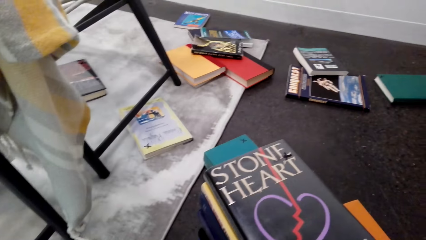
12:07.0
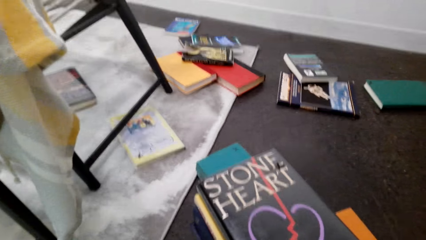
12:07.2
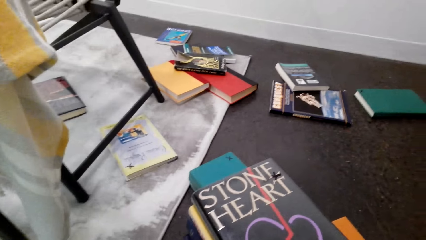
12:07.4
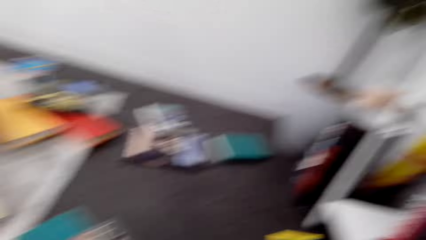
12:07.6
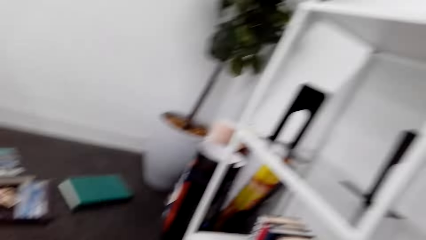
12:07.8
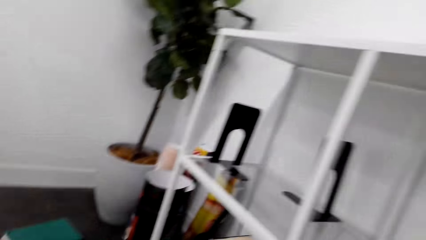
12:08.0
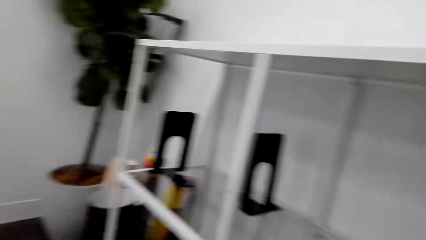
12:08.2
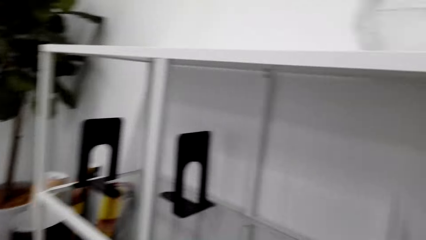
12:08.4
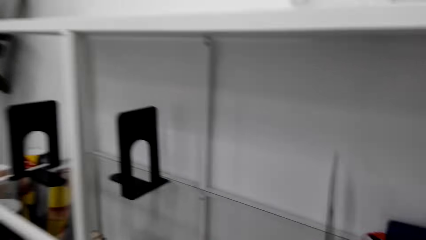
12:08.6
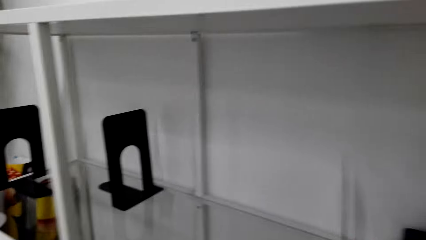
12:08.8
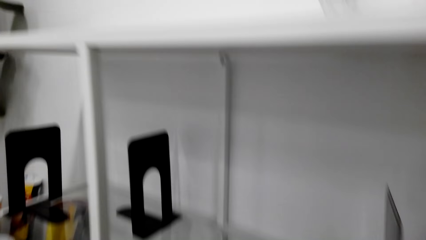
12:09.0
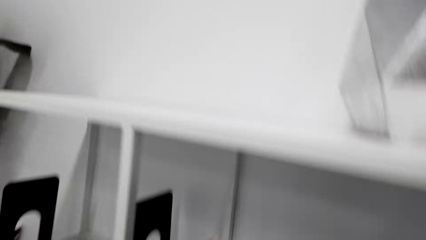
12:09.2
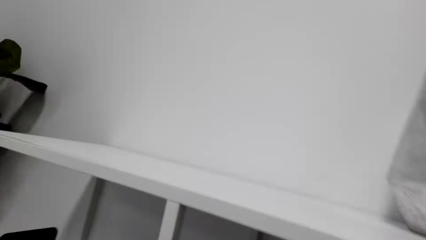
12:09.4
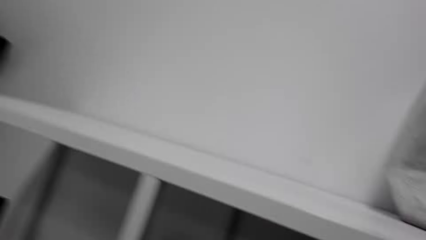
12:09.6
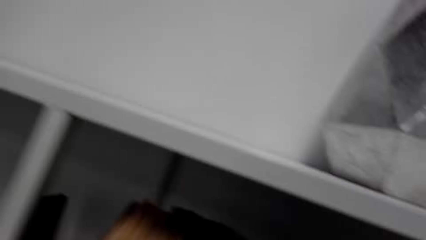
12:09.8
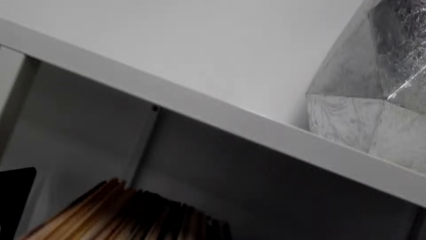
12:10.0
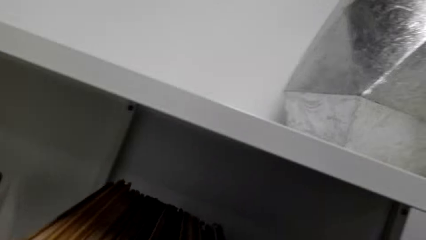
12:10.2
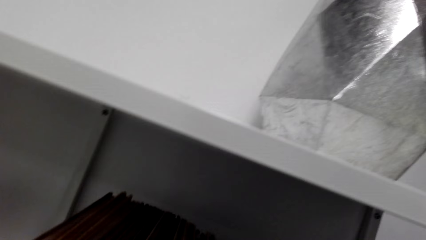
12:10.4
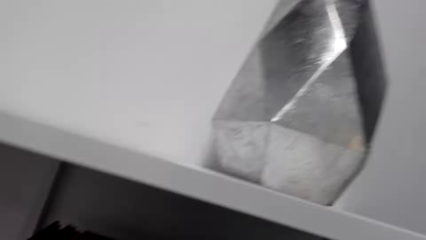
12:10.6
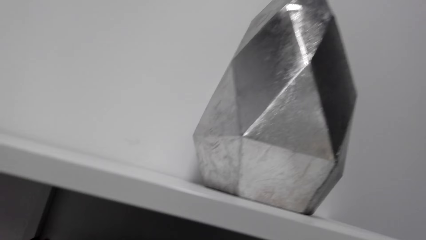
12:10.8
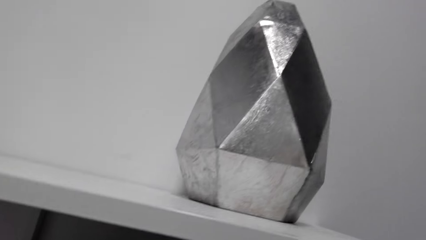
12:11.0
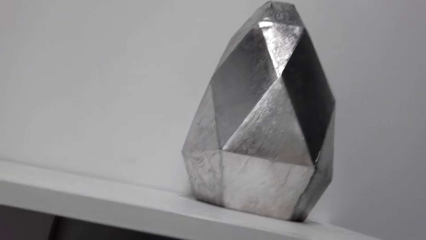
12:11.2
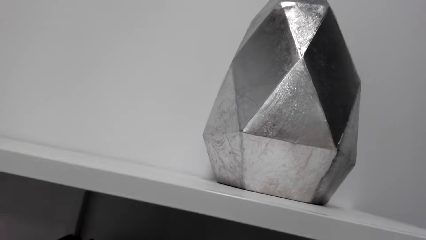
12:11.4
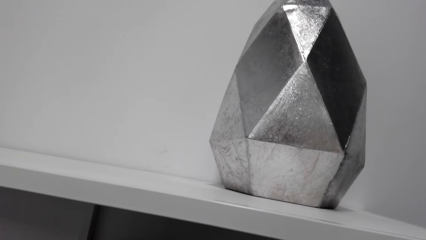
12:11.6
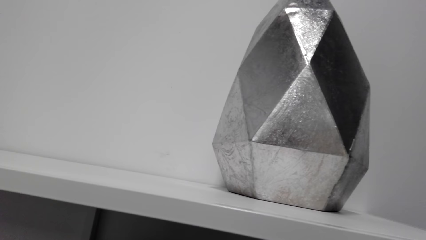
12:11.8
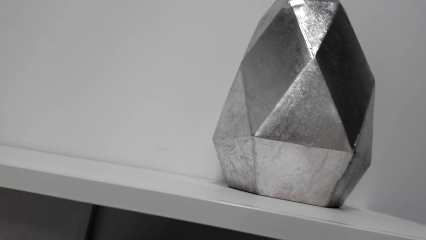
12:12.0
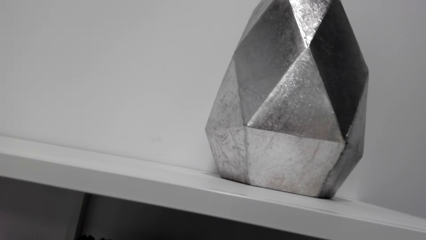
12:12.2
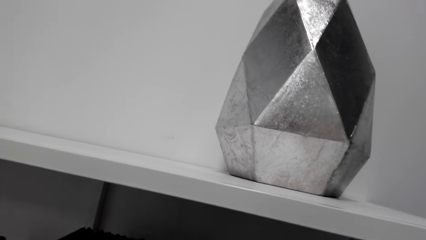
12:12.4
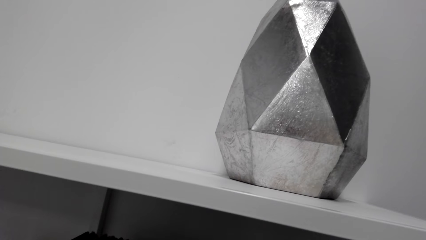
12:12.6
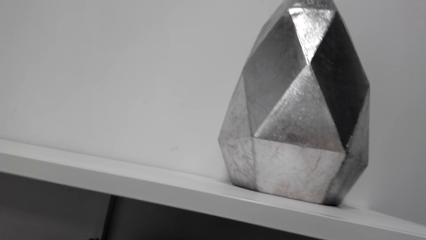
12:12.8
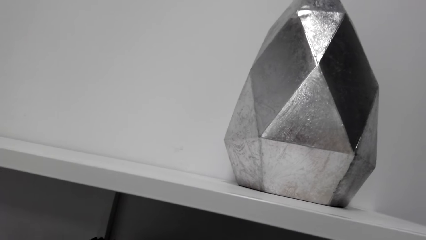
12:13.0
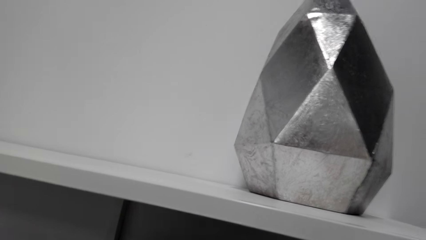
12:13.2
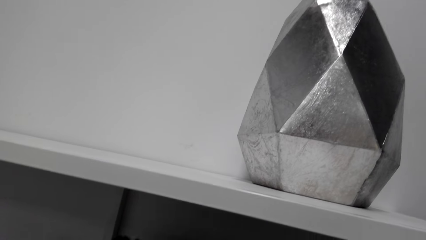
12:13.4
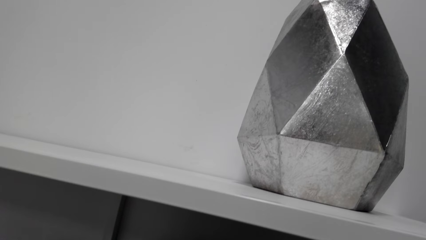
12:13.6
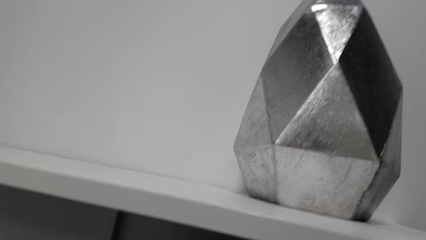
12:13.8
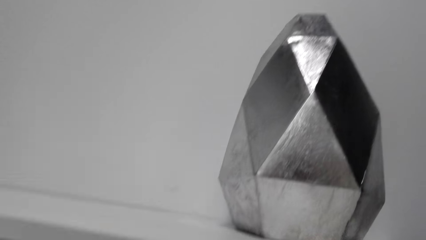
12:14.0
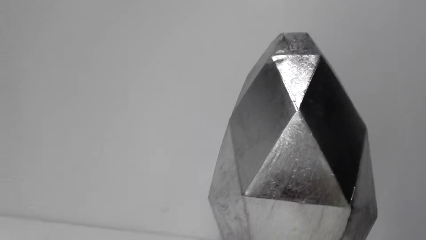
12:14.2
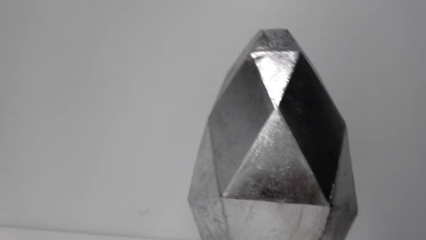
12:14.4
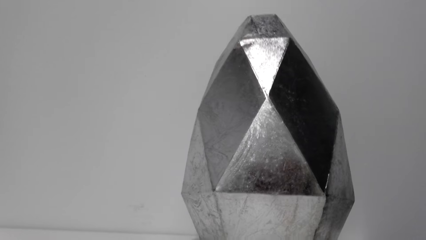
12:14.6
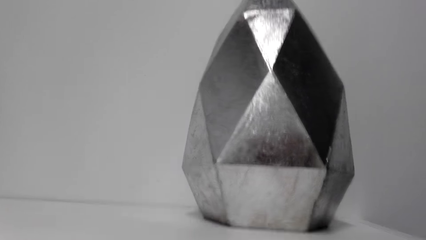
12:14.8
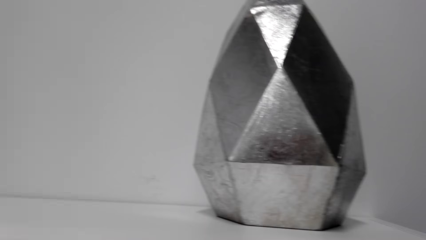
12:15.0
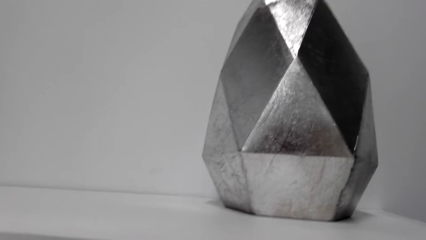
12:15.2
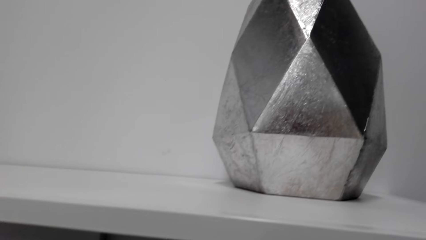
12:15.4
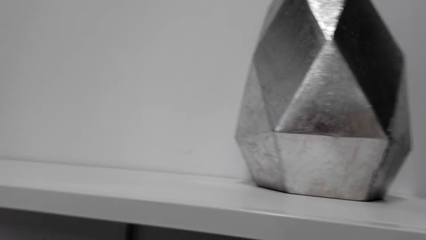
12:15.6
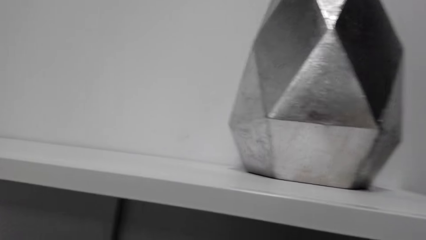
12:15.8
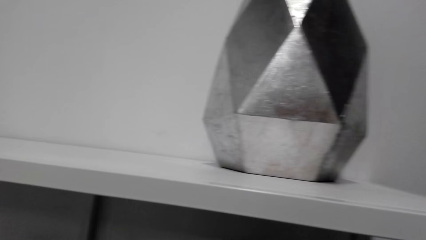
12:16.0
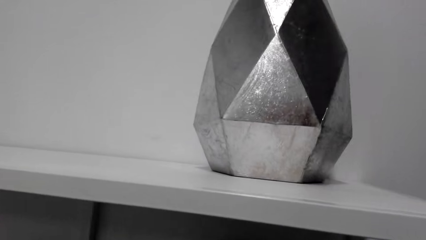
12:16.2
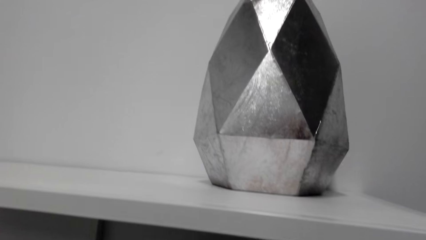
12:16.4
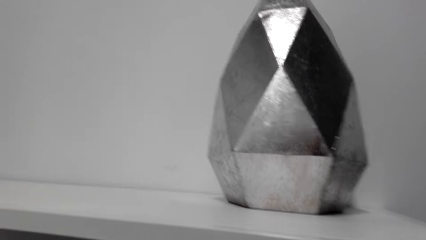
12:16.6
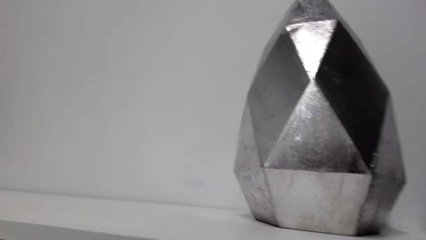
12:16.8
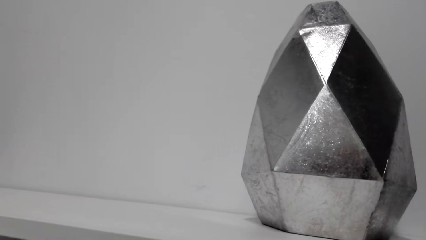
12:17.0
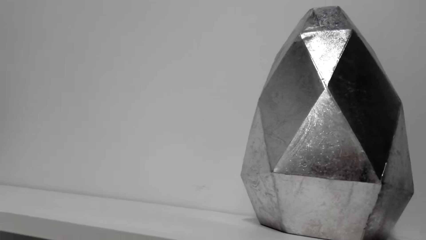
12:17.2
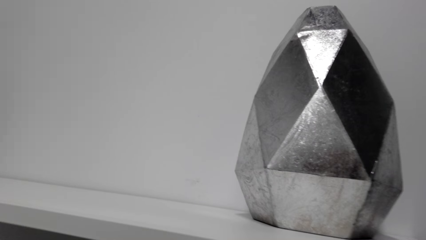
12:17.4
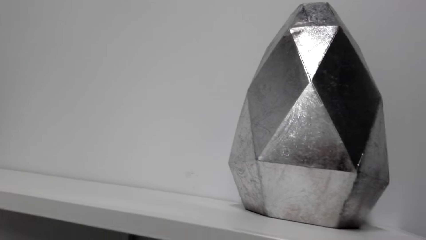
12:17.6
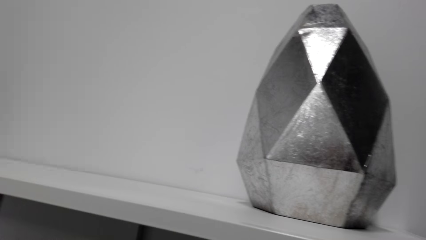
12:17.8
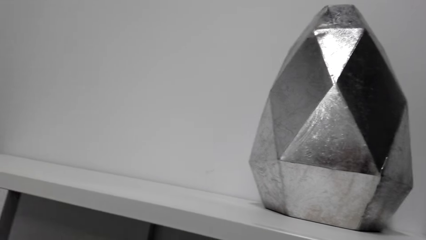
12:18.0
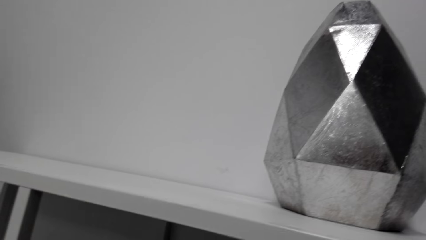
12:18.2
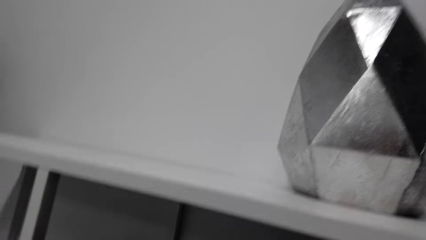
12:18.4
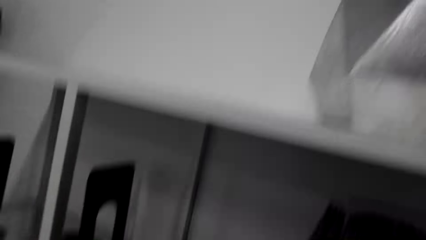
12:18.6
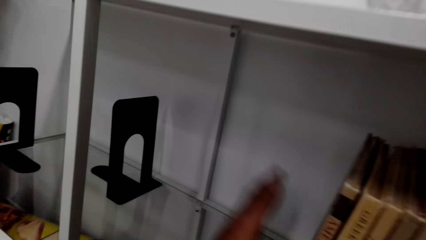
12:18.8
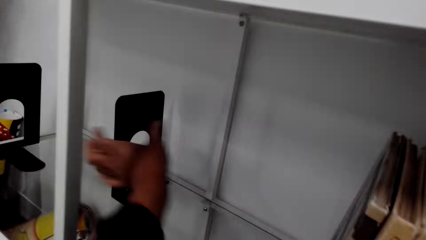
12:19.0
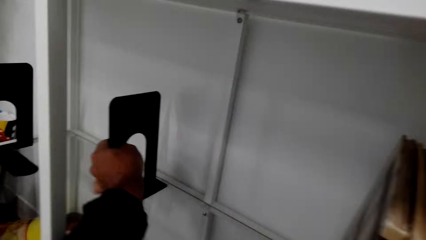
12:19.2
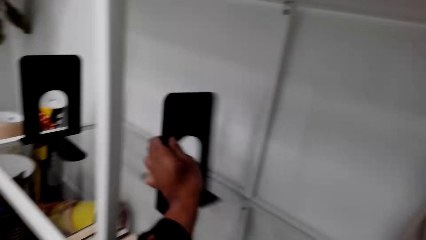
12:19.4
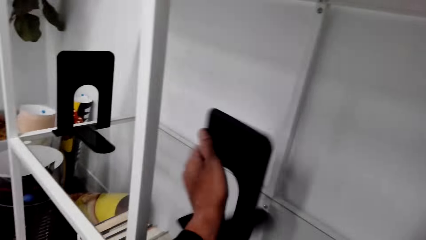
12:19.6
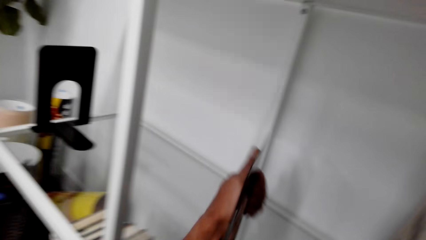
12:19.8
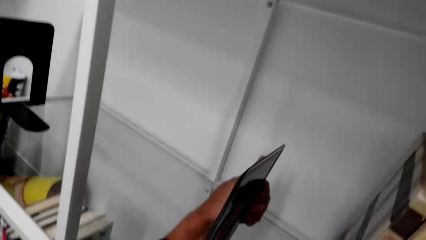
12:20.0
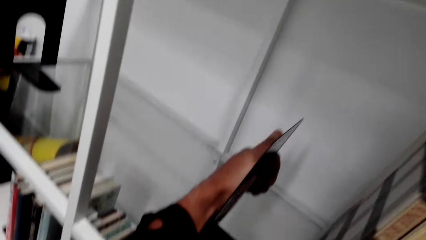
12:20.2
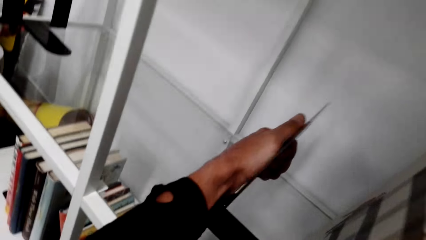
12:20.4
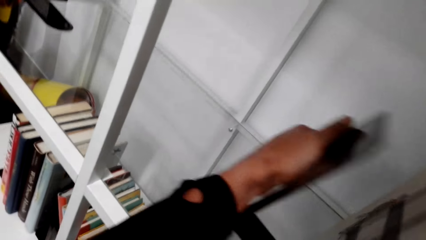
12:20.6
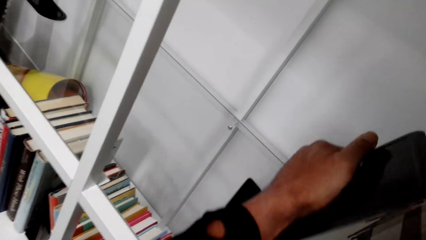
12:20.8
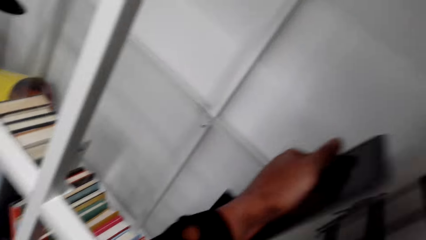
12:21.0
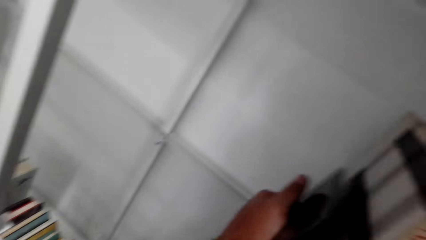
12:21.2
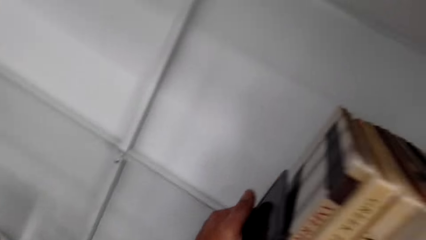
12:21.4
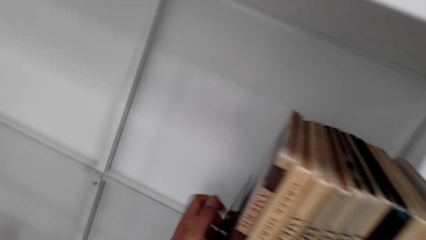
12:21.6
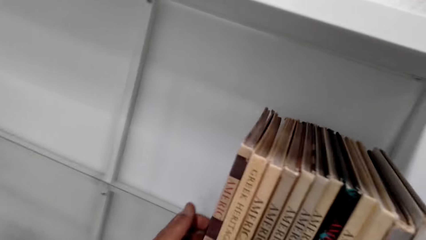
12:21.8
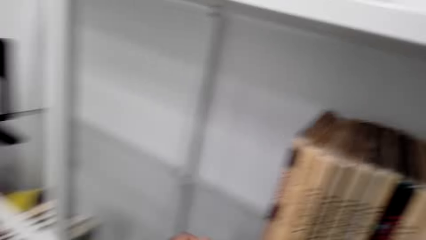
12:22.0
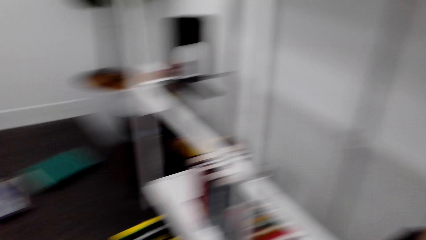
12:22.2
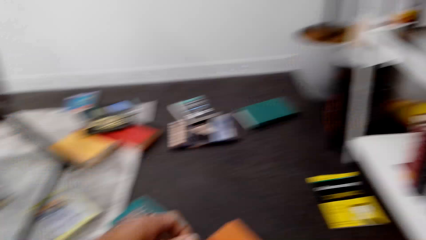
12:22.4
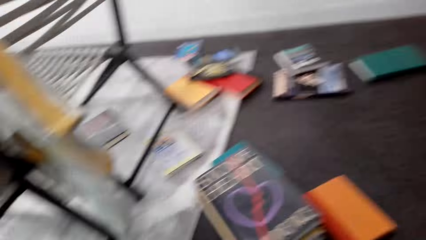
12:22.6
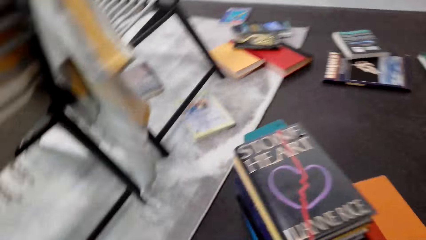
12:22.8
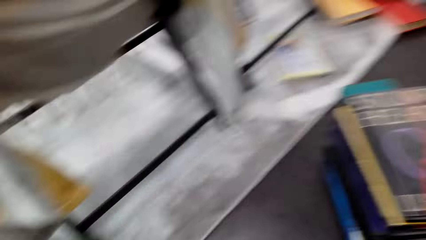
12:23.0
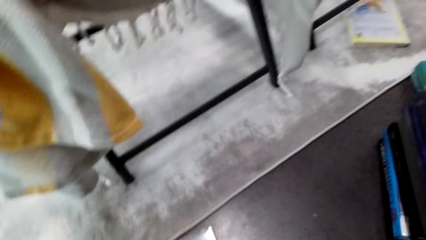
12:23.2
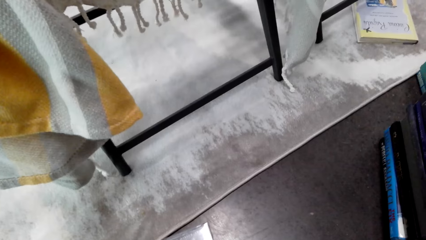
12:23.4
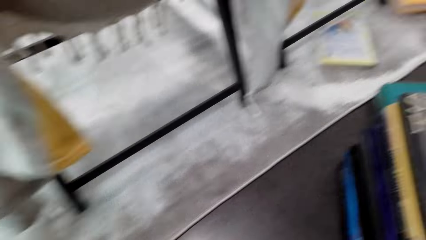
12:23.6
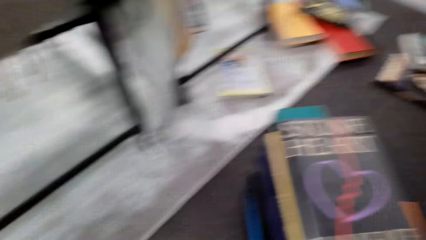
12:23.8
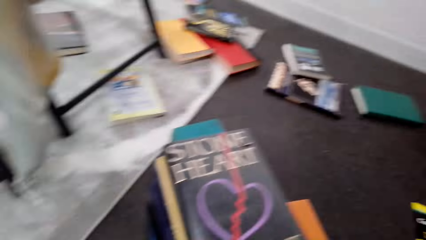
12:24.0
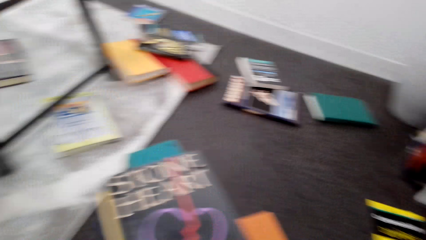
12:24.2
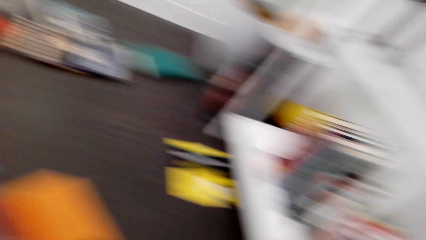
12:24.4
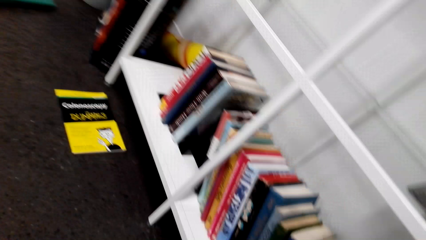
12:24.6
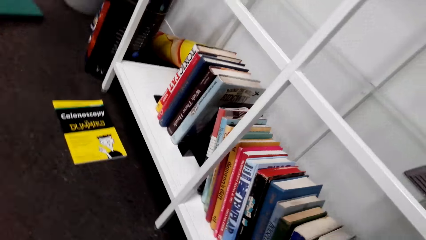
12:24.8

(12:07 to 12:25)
The camera wearer puts books on the book shelf. They arrange the books on the shelf. They pick the books.
